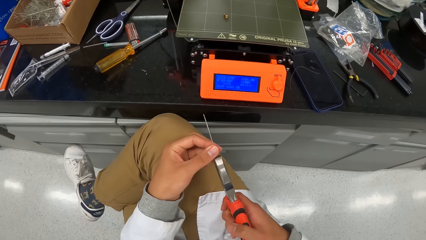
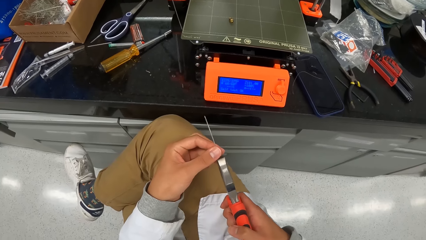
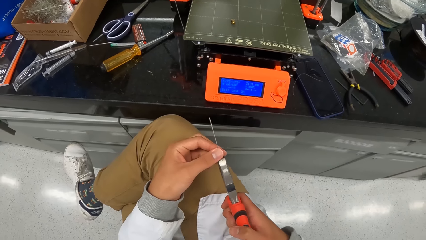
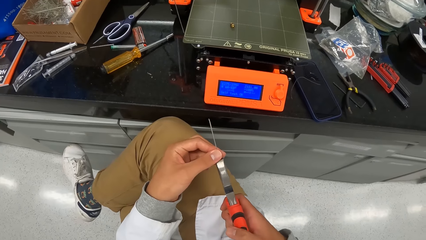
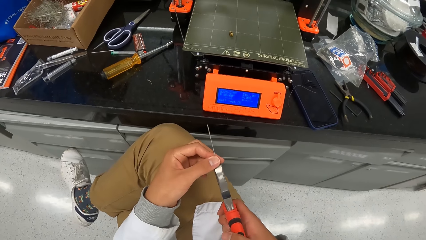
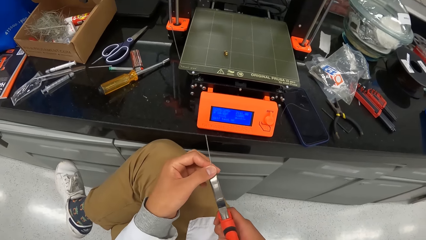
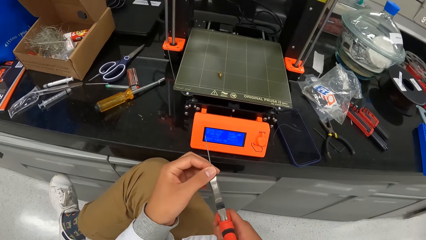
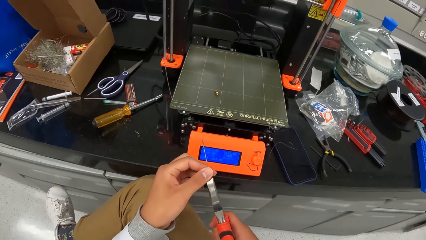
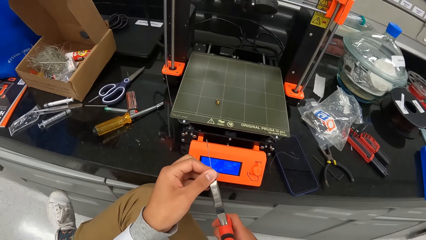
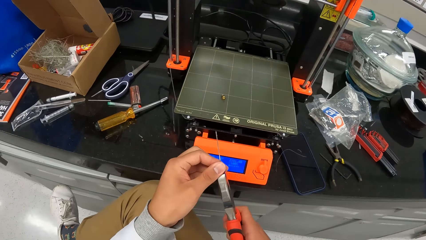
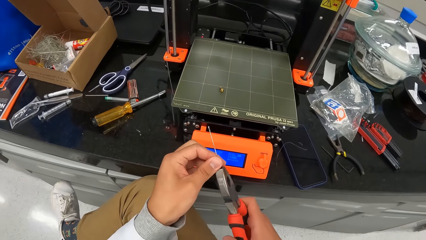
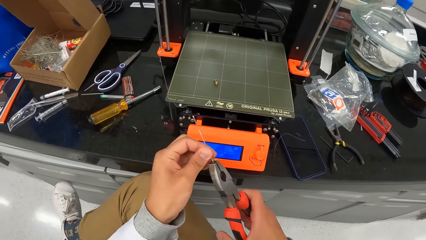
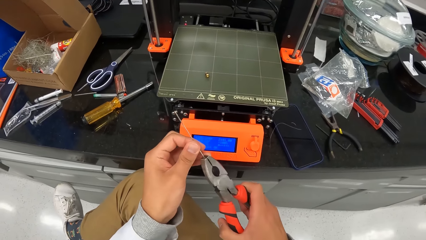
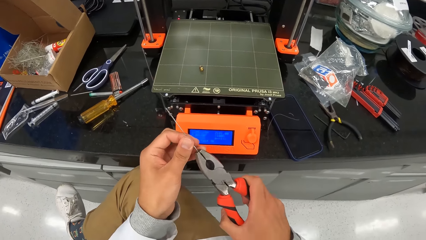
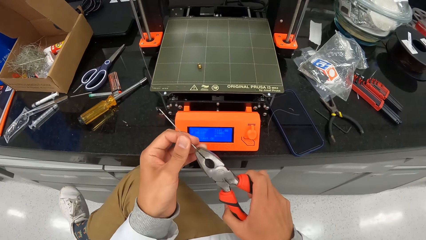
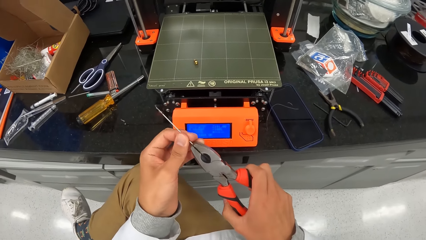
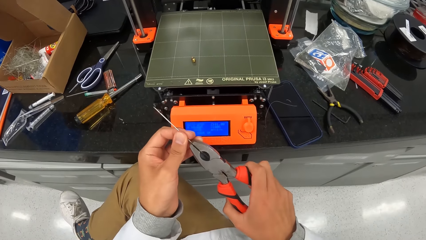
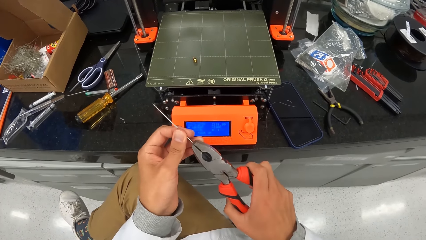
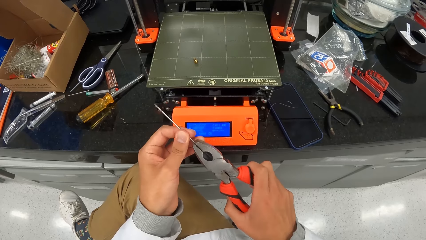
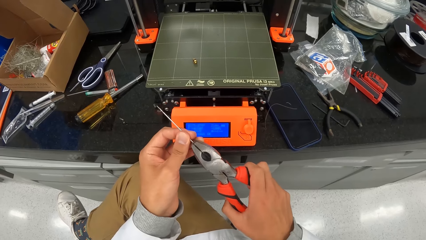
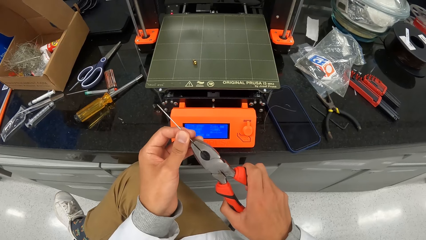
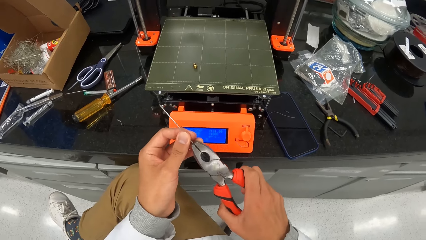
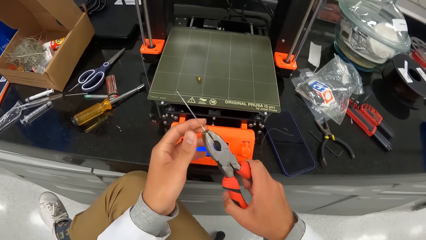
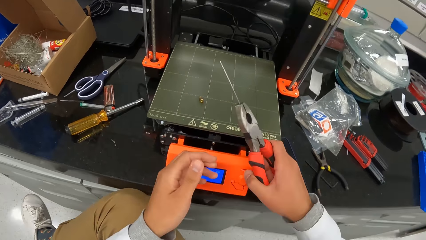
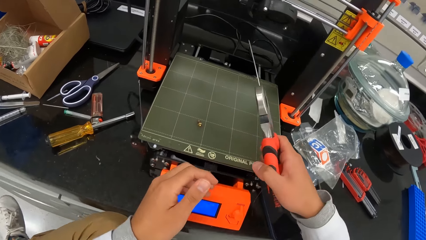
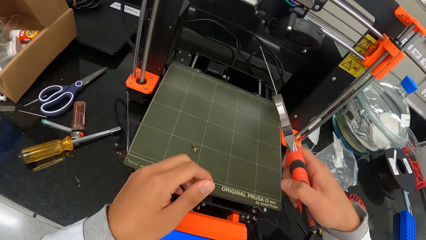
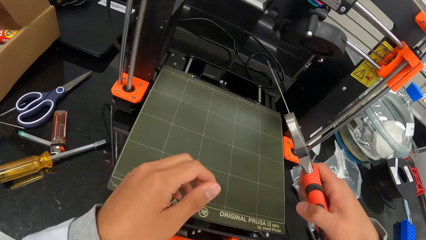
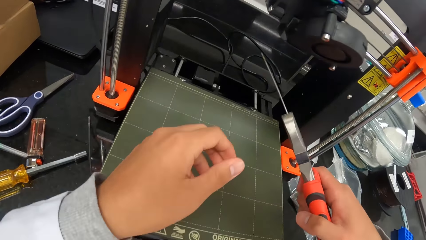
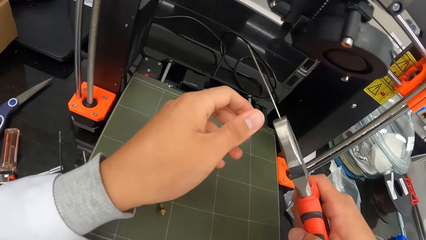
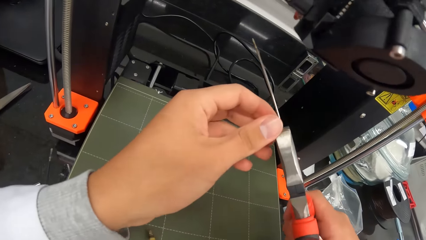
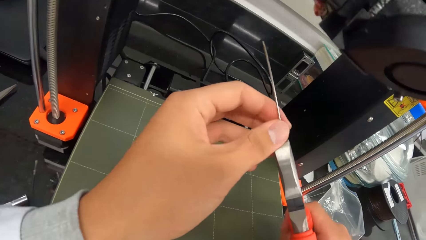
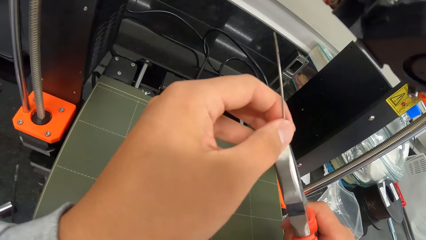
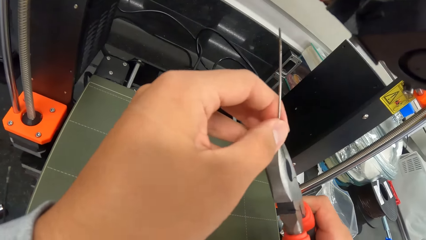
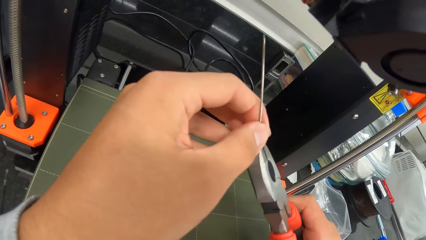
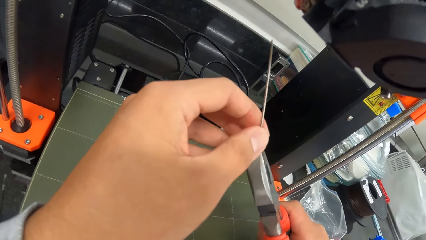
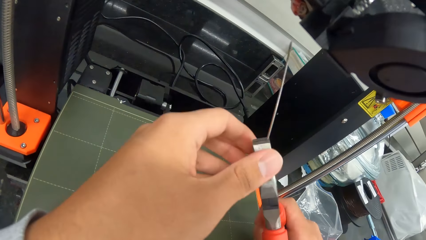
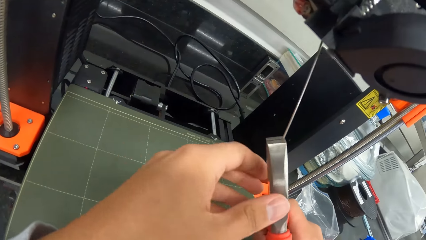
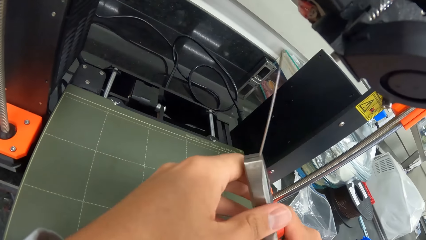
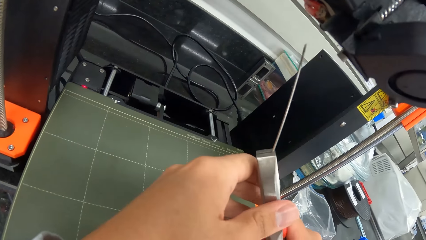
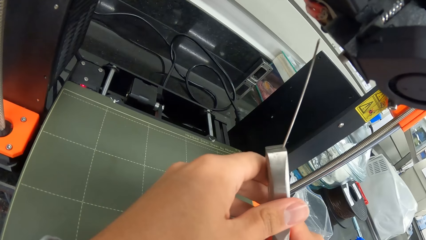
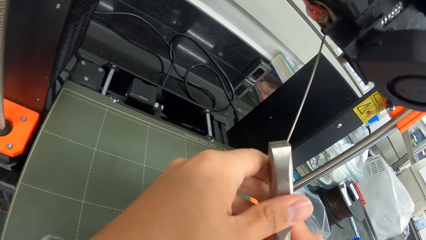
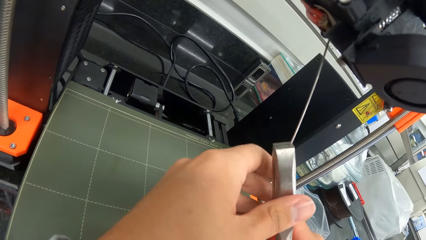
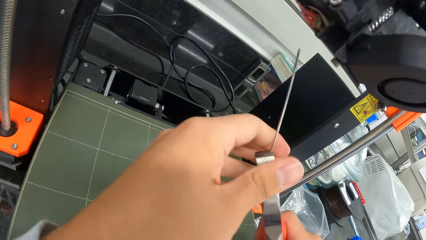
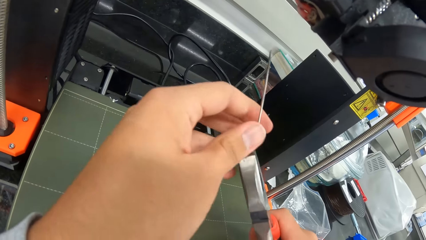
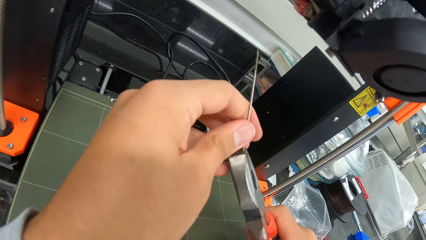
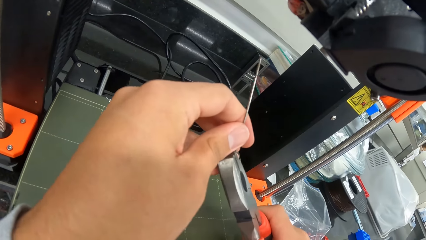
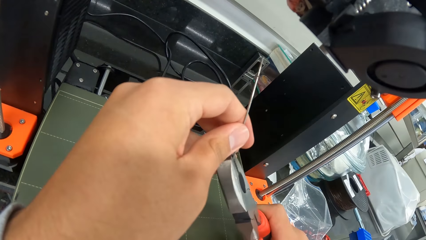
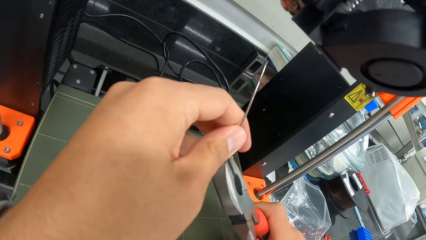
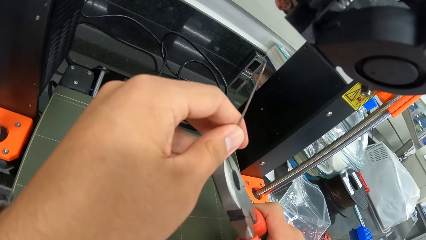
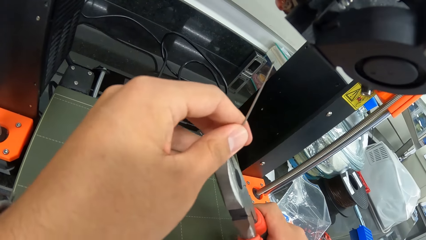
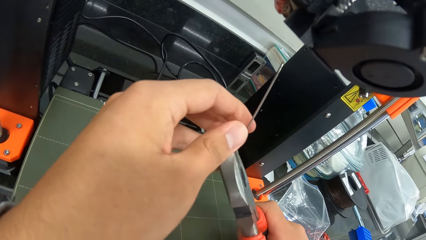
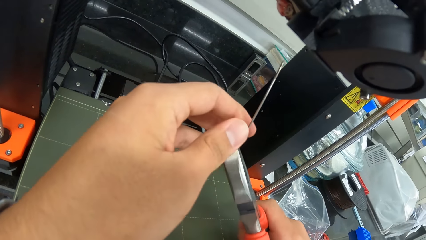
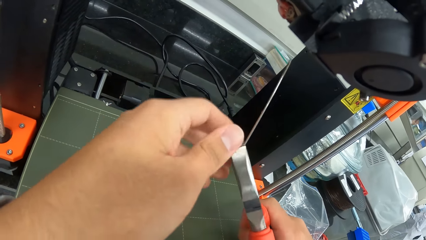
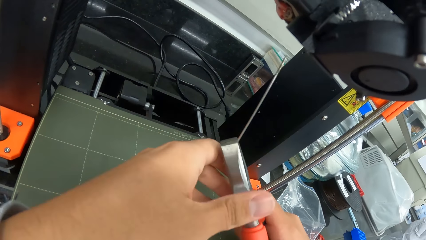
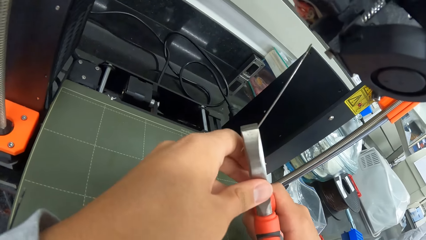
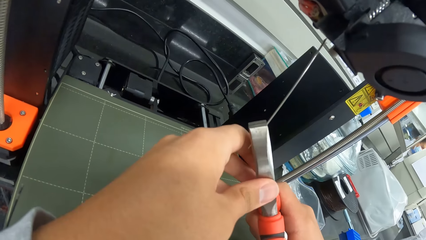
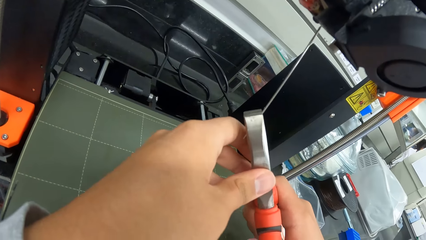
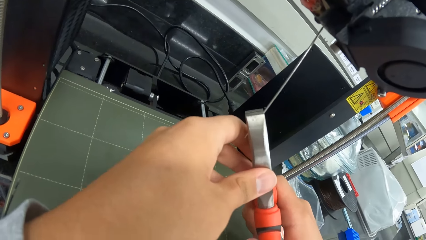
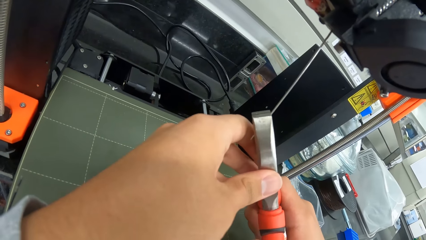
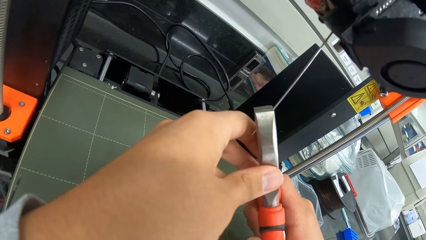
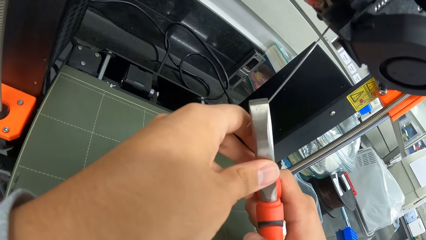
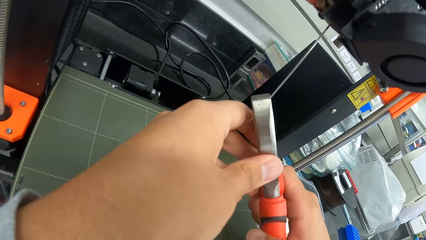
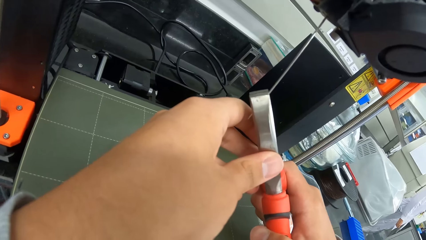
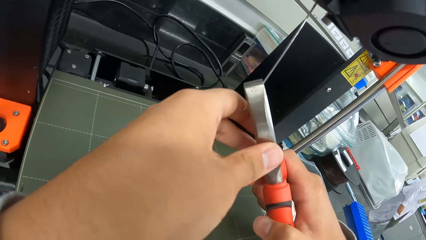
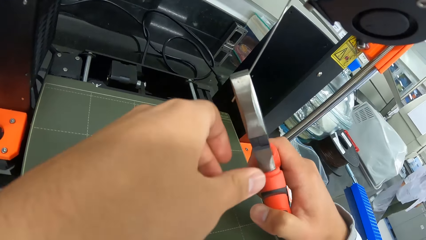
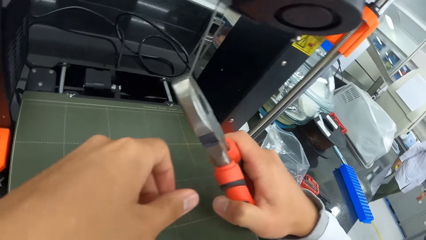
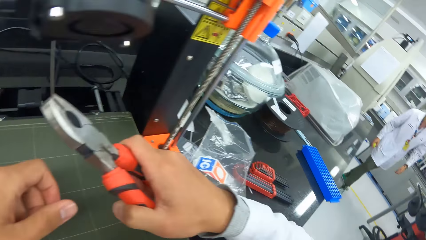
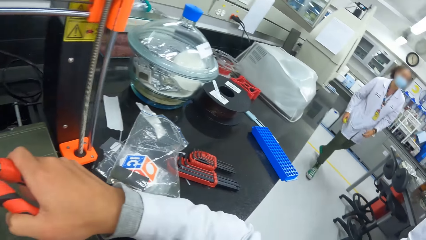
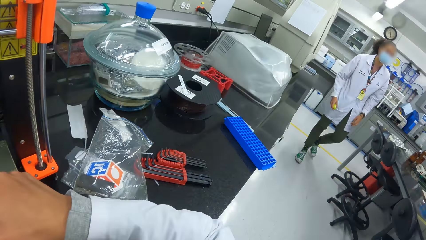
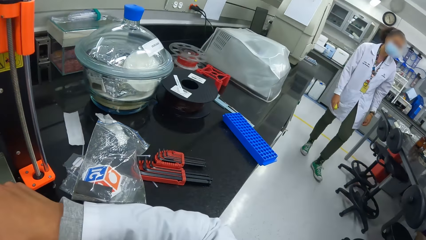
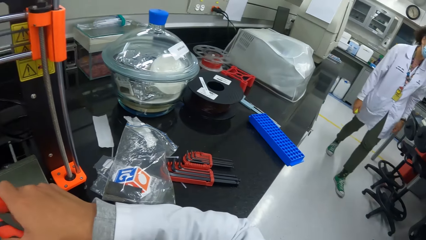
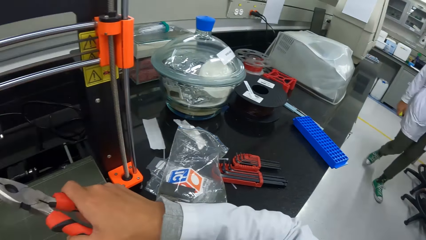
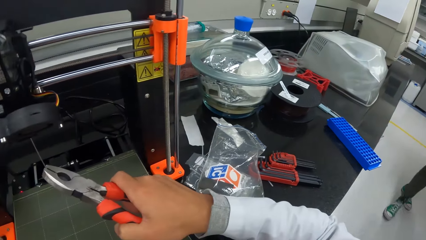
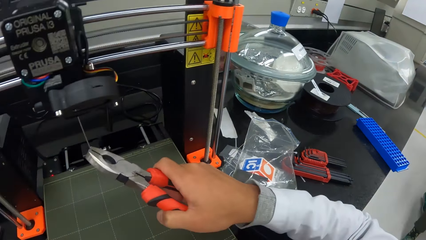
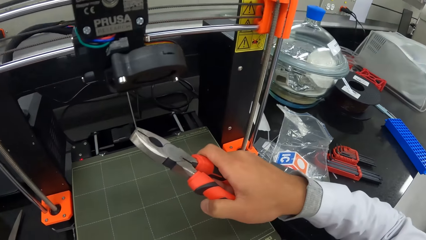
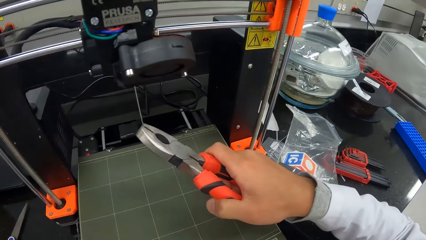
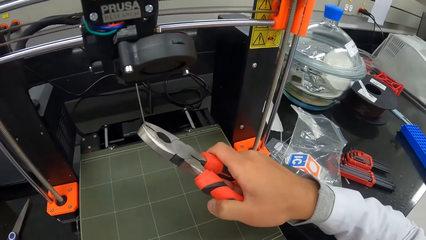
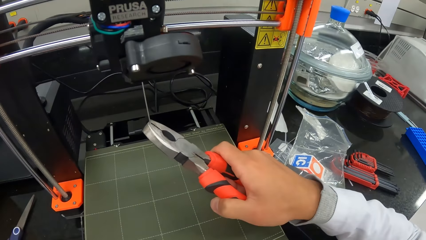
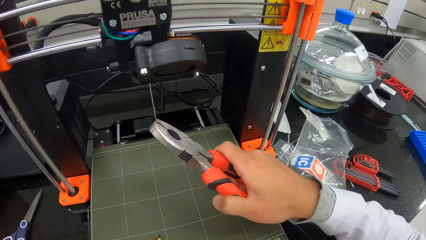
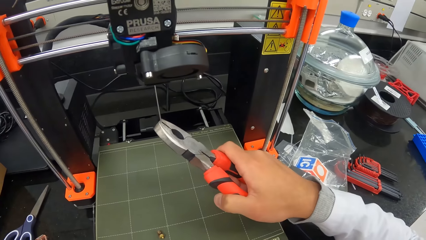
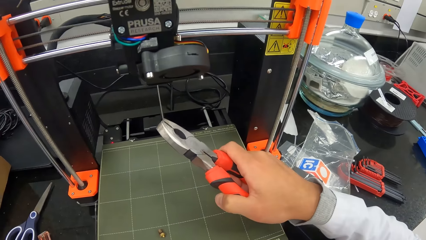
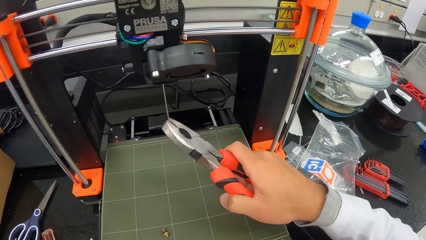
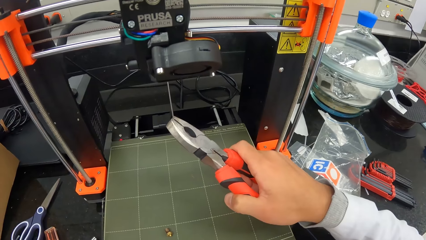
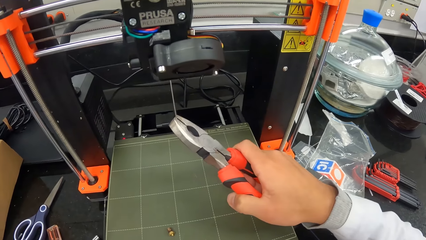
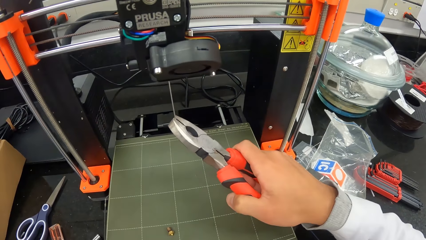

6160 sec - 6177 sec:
The camera wearer holds the iron rod or metal rod with the plier in his right hand. He puts the iron rod in the plier in the printer with his hands. He puts the metal rod in the printer.
